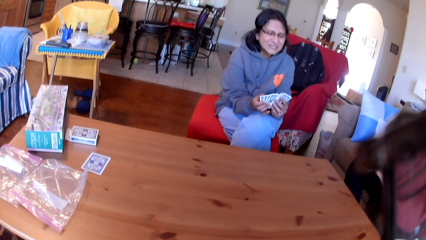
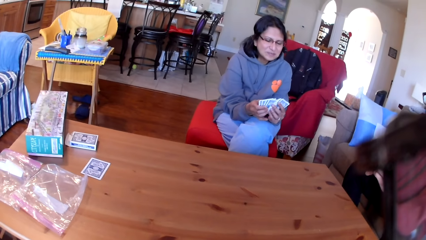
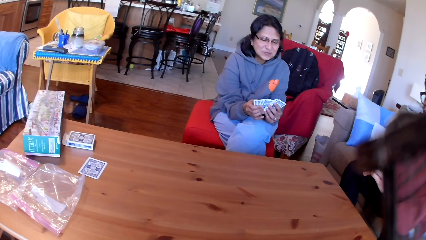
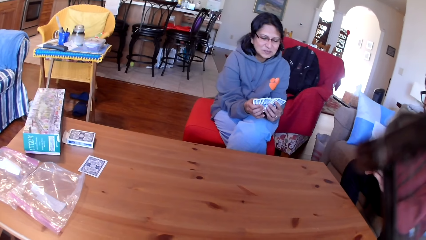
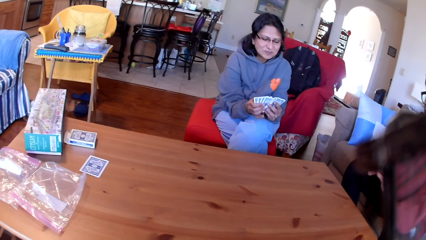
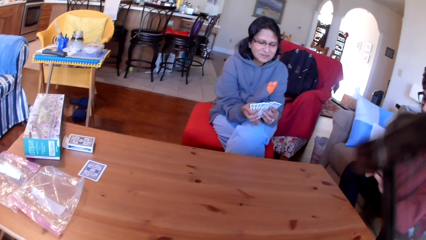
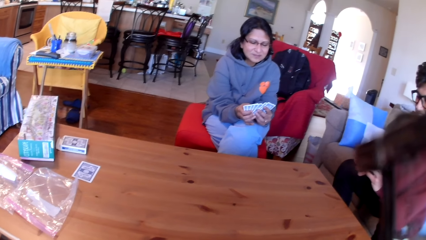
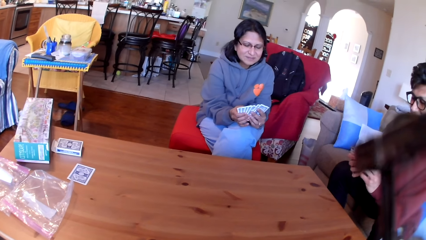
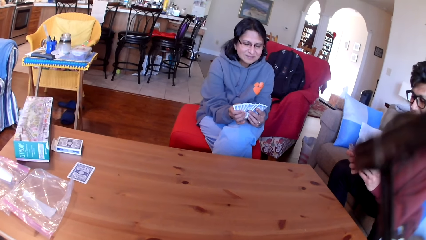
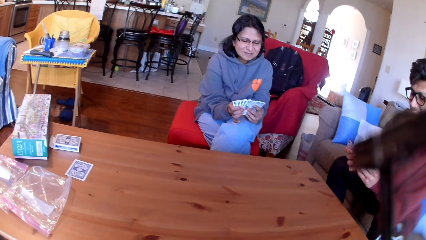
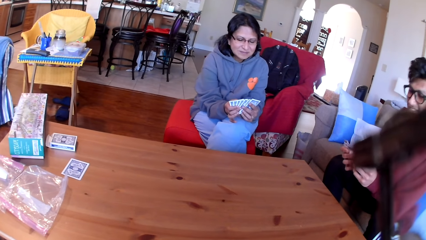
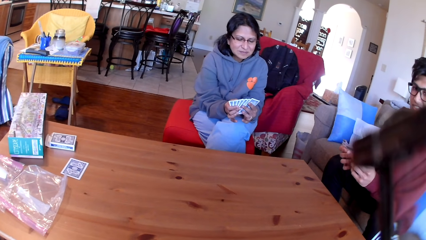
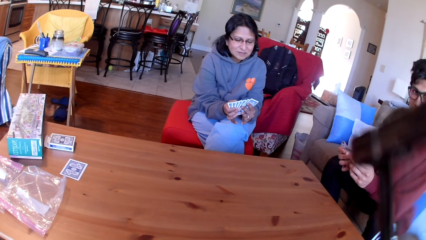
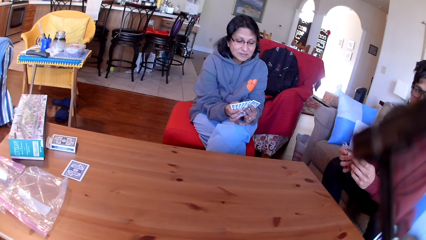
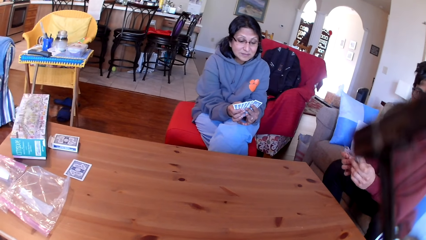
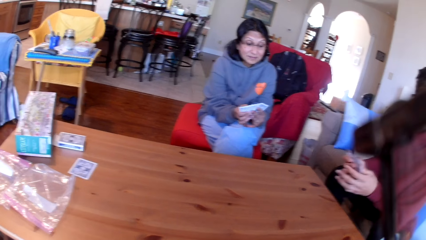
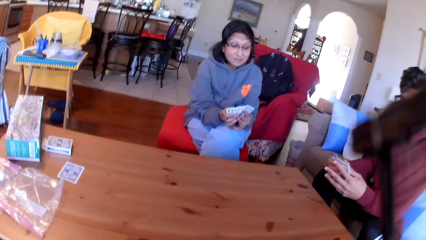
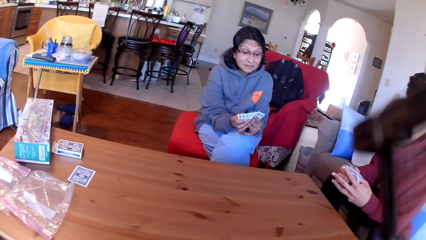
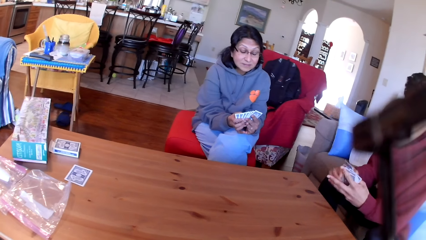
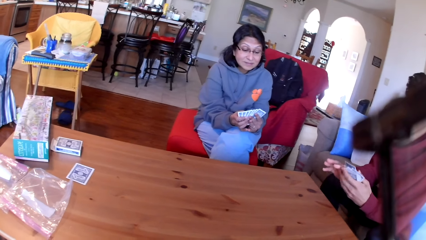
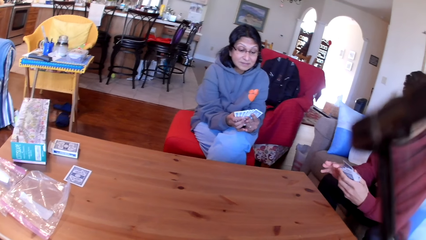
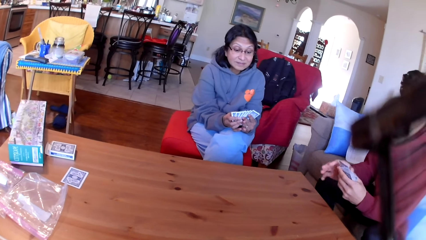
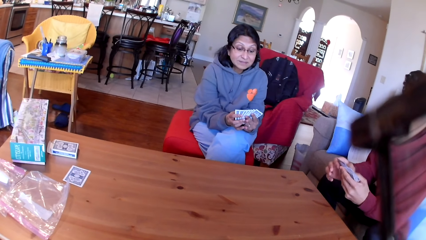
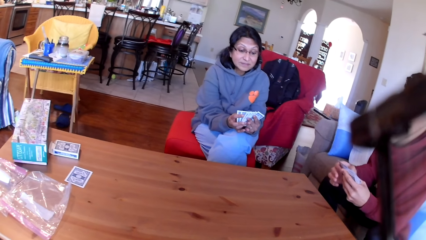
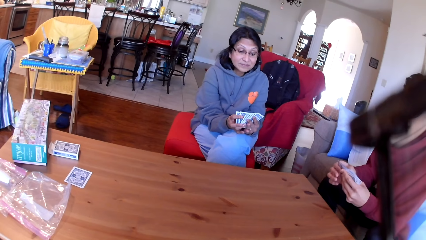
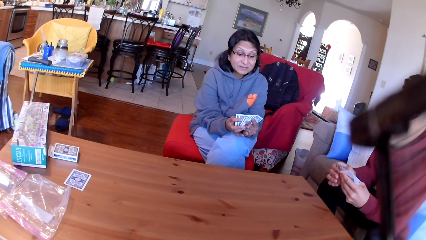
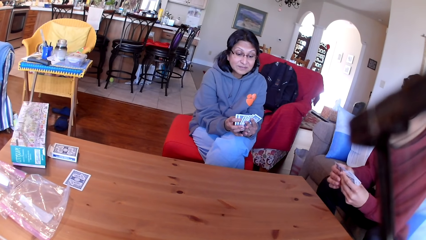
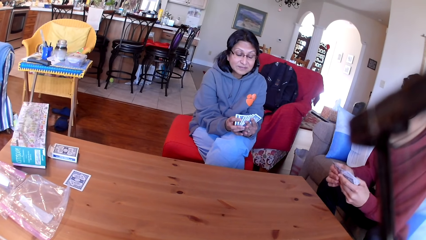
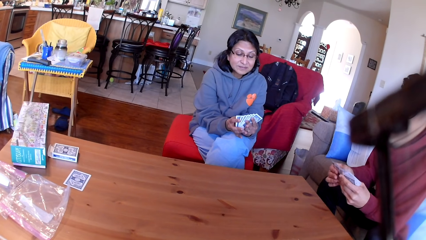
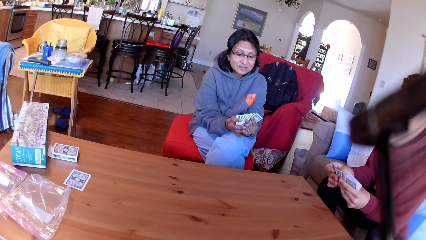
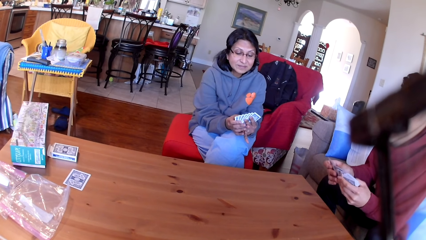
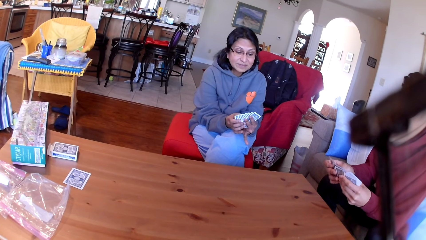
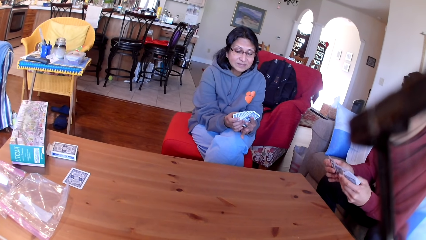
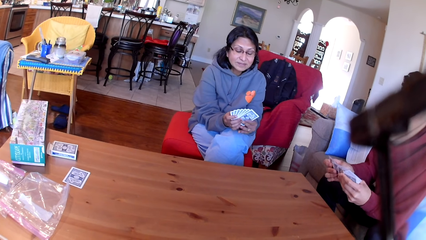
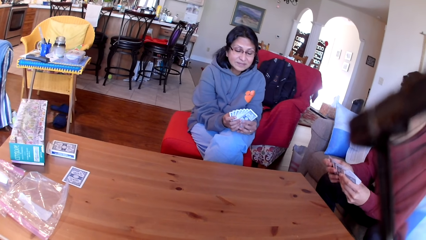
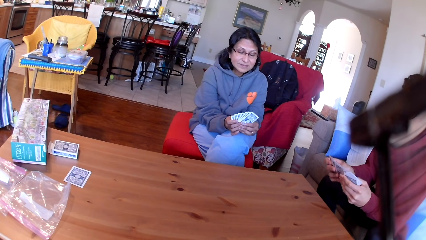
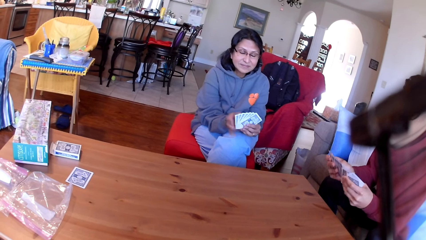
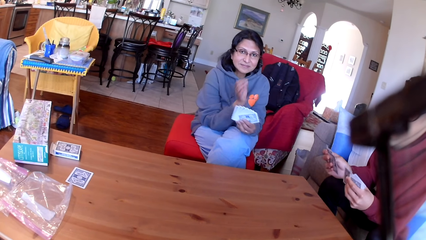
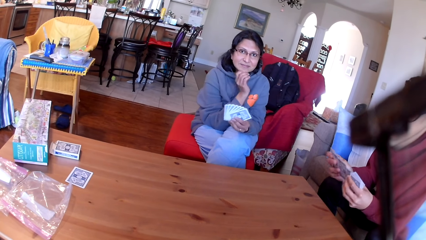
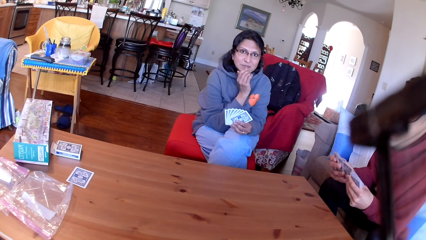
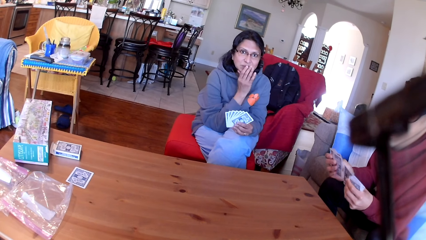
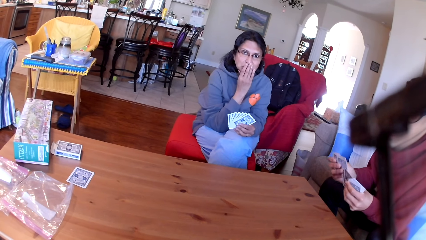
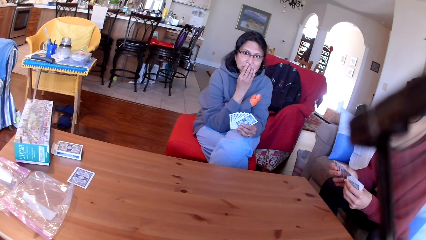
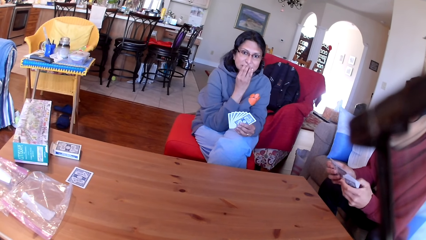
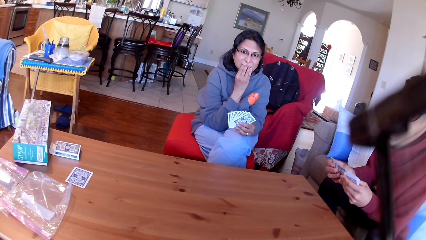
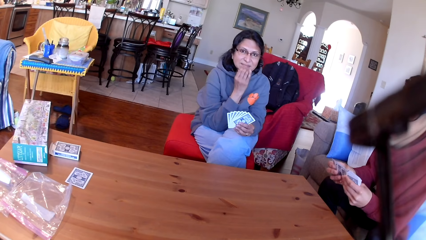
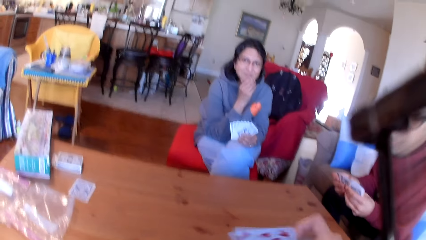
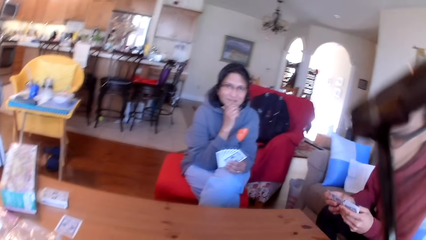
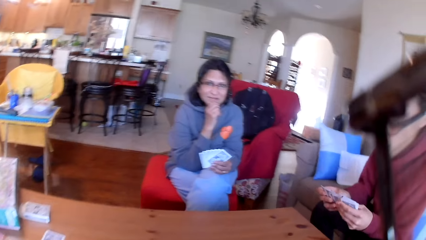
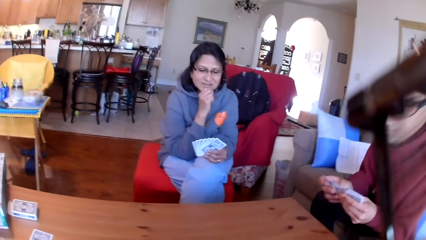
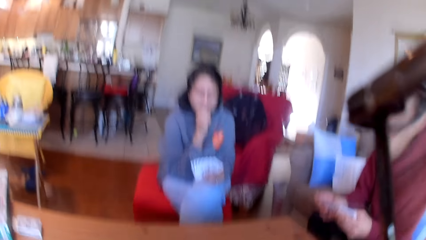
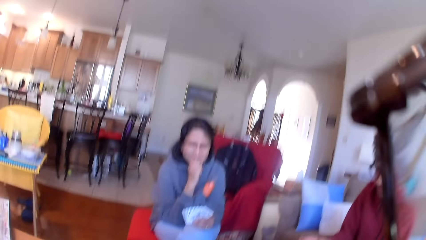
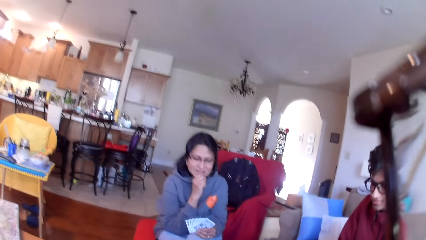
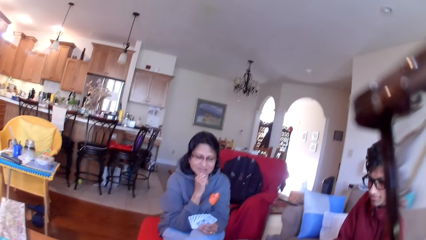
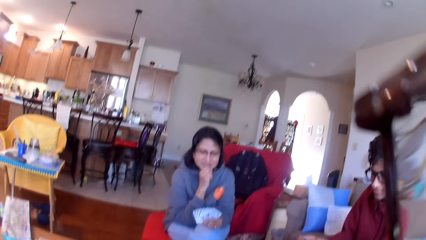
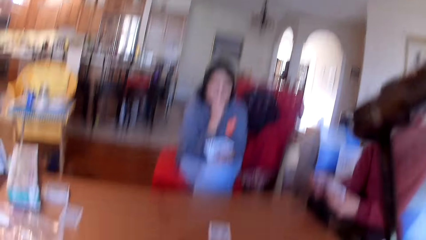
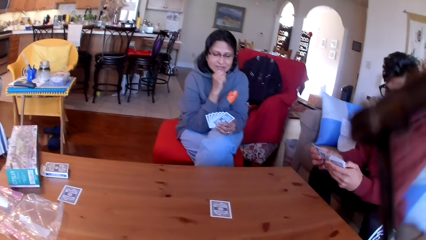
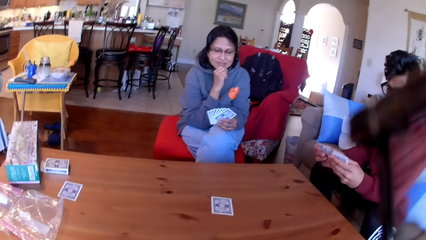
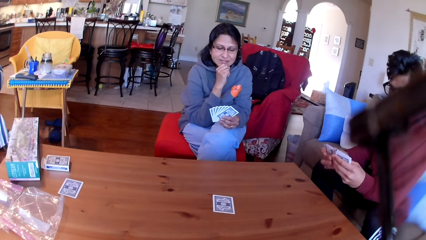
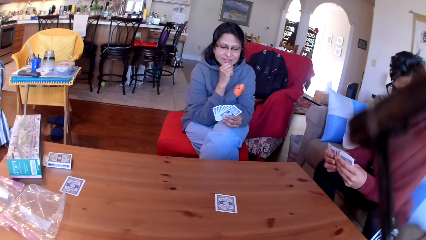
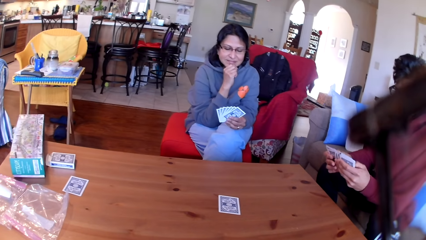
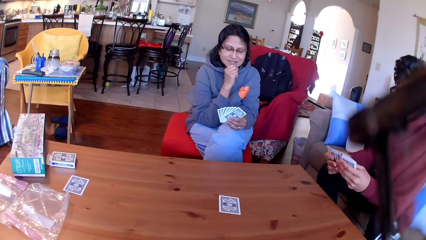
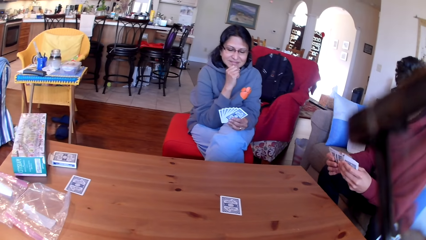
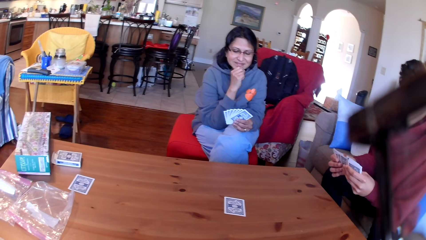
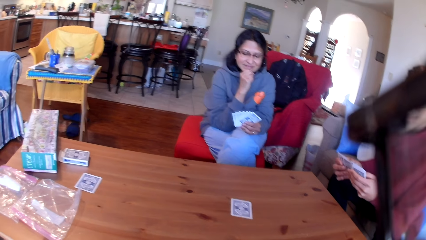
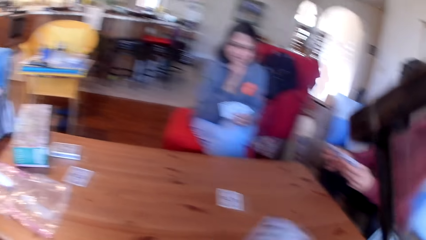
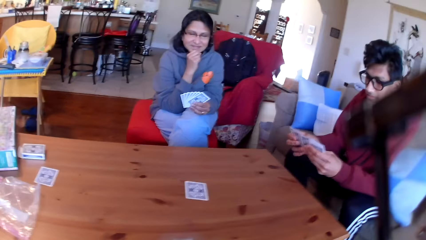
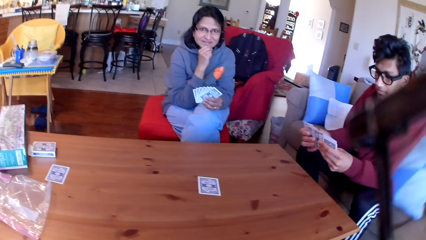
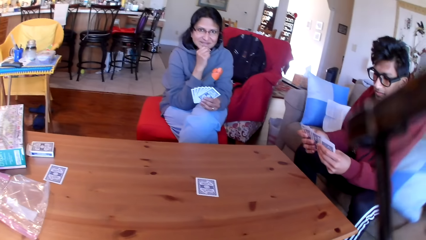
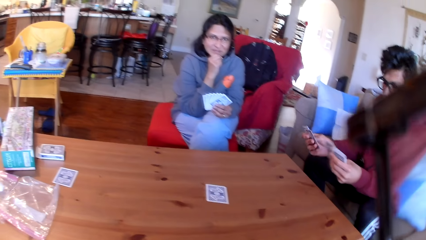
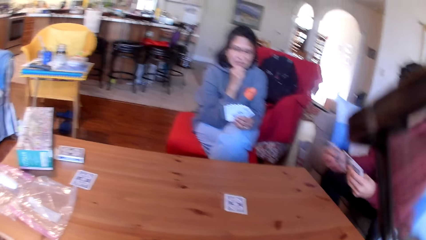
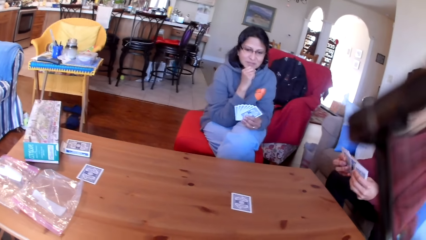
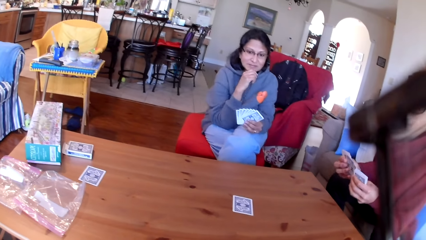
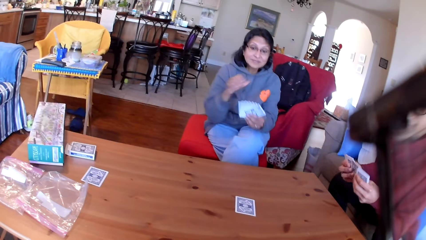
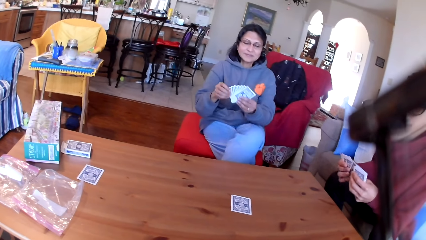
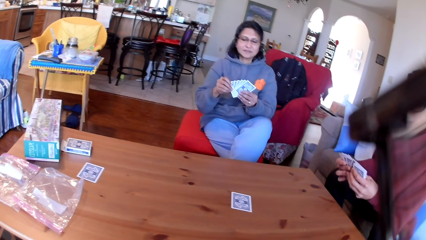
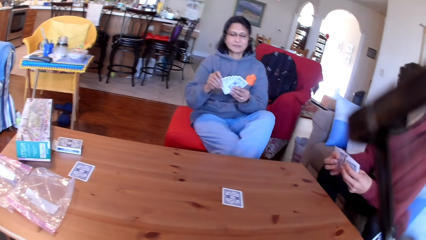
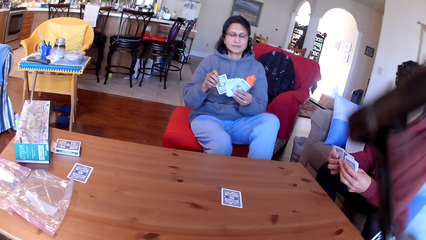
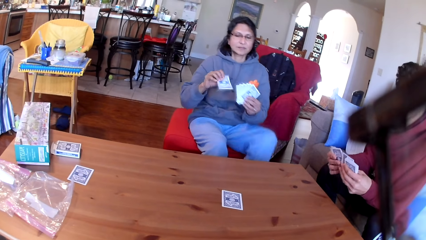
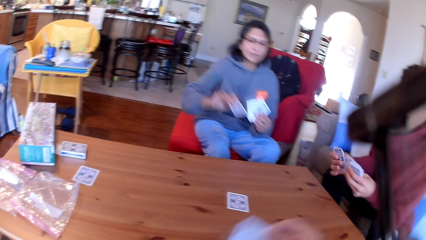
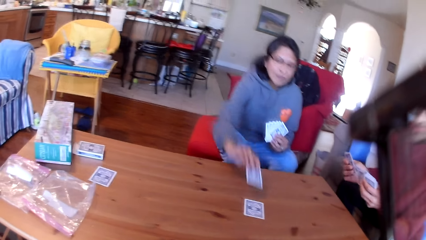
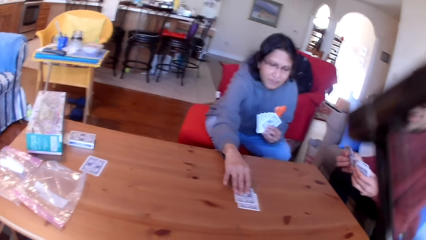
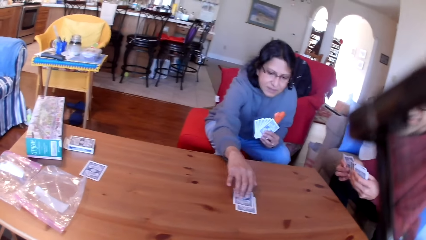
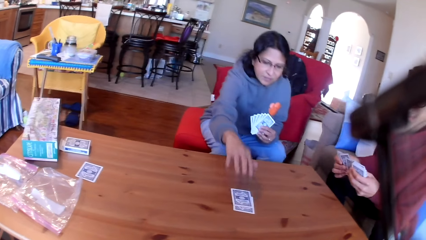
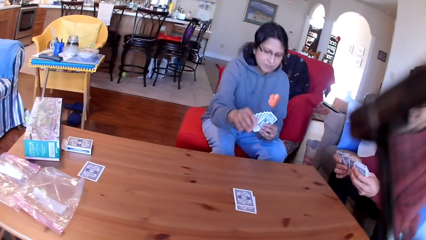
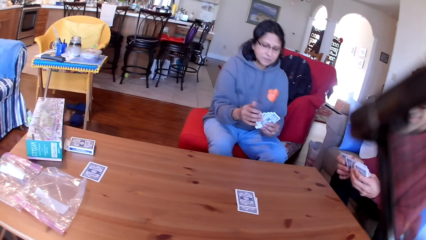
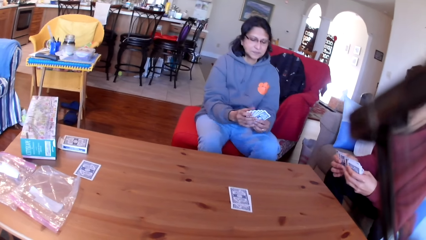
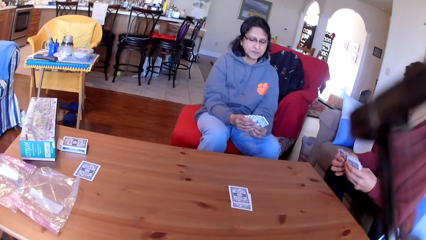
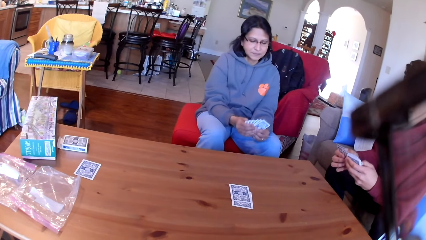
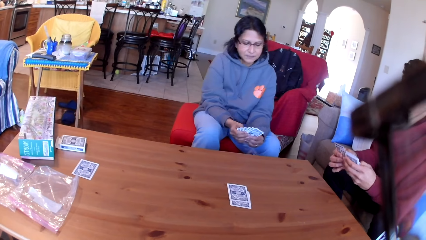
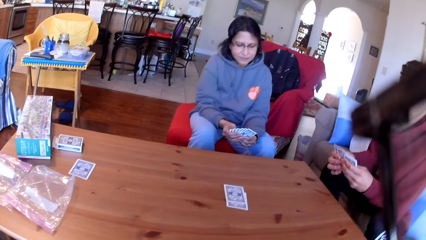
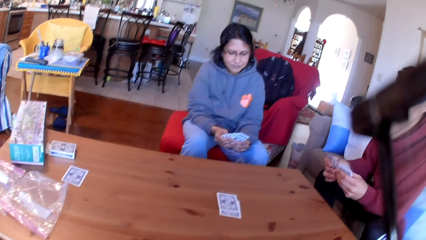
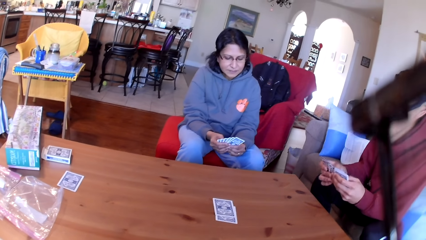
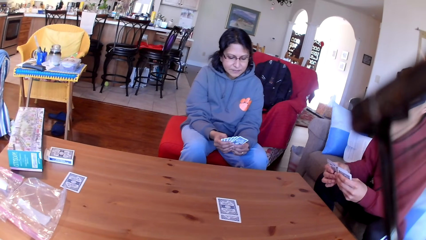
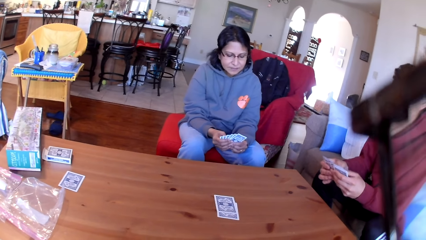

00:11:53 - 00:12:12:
The camera wearer places a card on the table. A lady places a card on the table.
